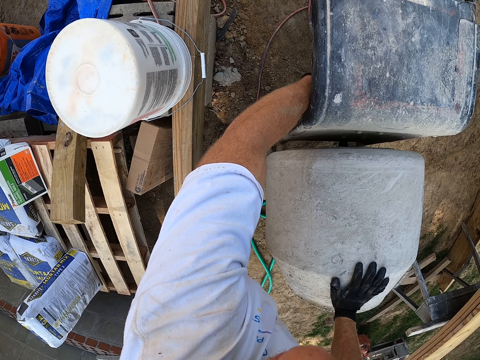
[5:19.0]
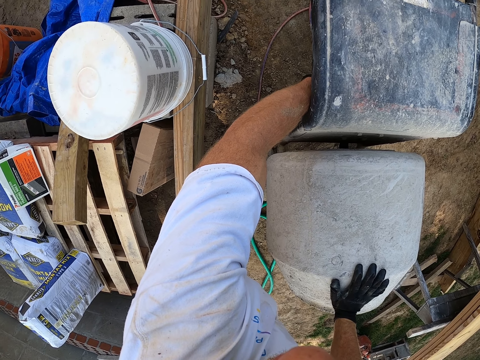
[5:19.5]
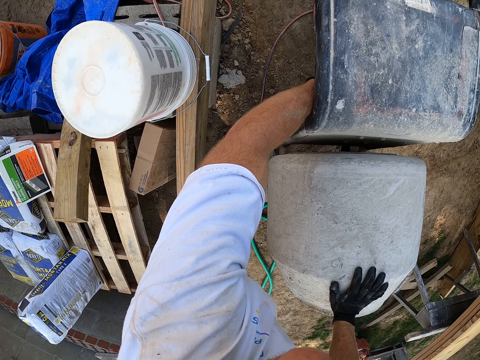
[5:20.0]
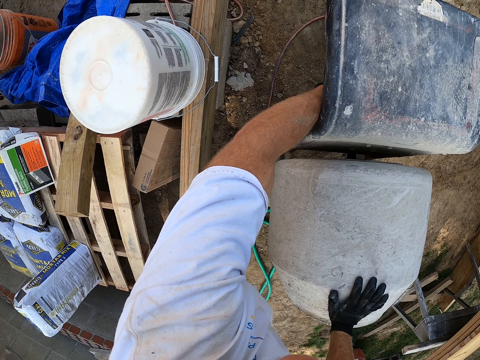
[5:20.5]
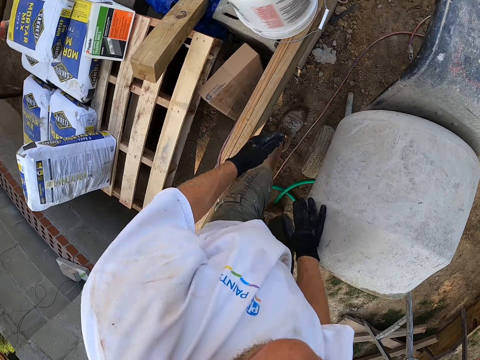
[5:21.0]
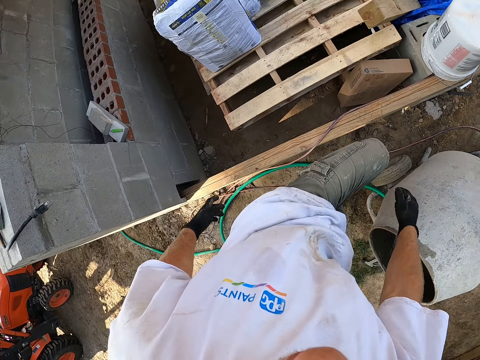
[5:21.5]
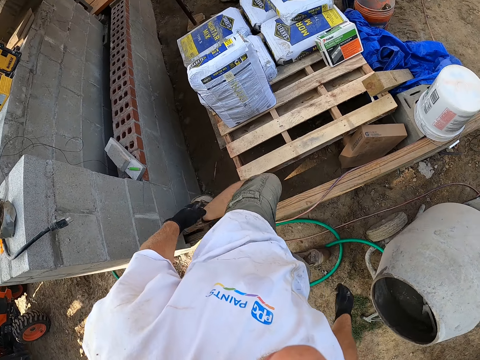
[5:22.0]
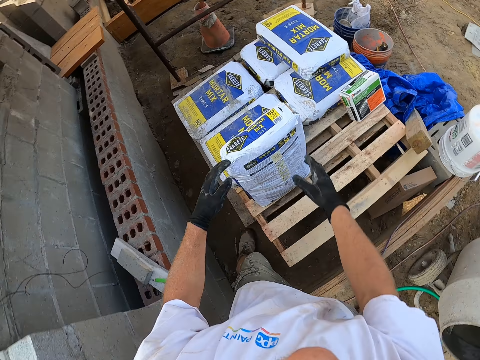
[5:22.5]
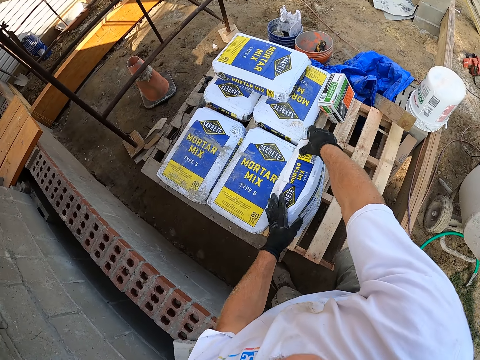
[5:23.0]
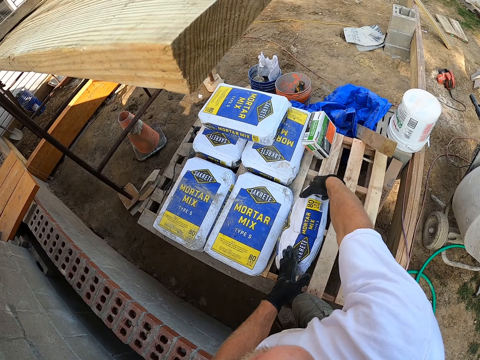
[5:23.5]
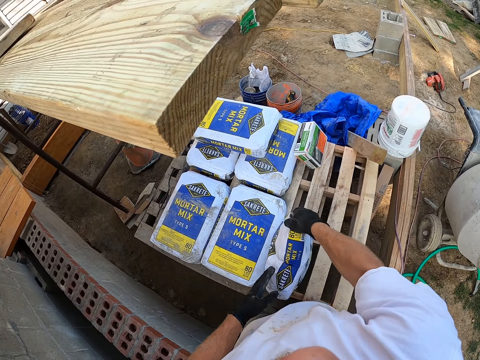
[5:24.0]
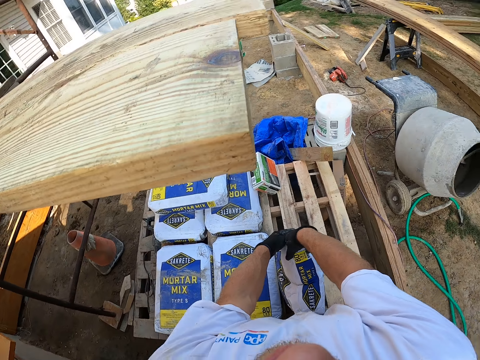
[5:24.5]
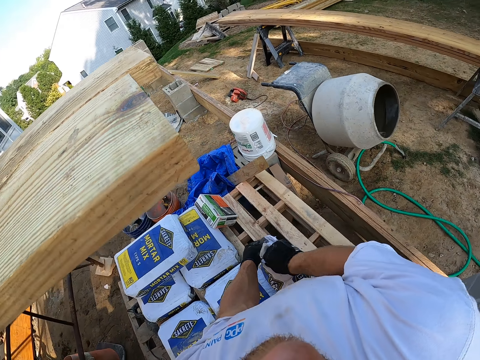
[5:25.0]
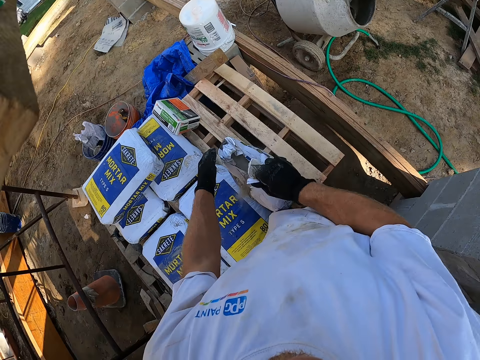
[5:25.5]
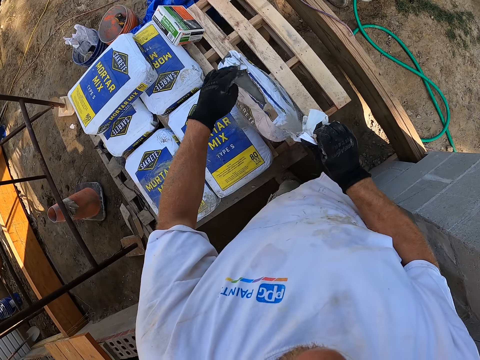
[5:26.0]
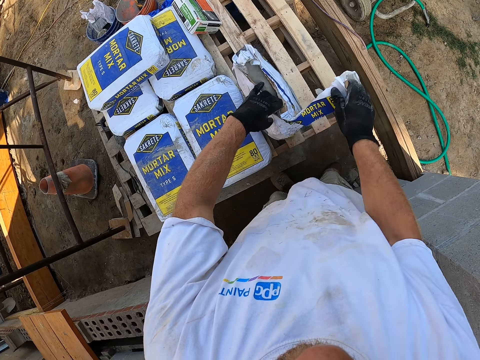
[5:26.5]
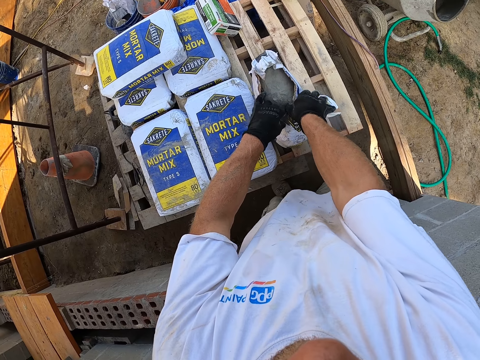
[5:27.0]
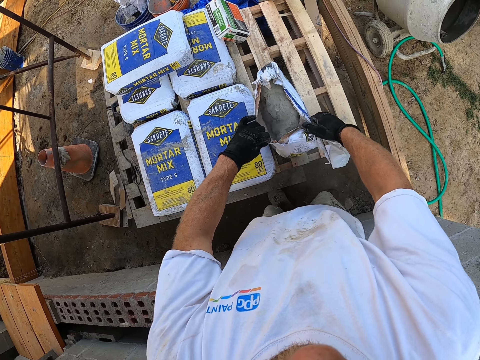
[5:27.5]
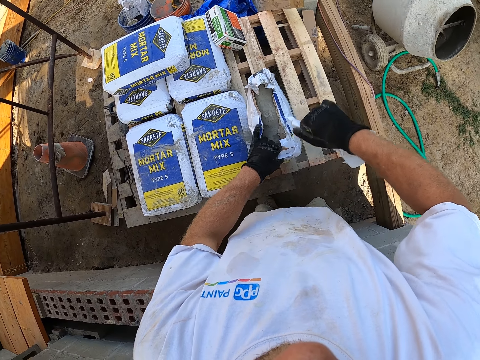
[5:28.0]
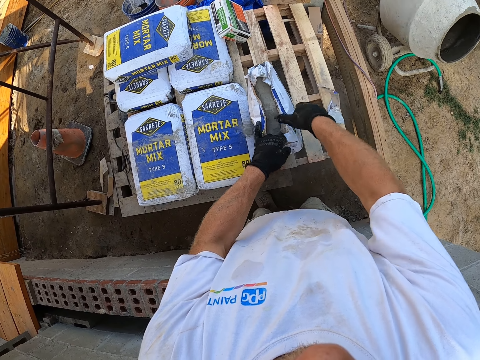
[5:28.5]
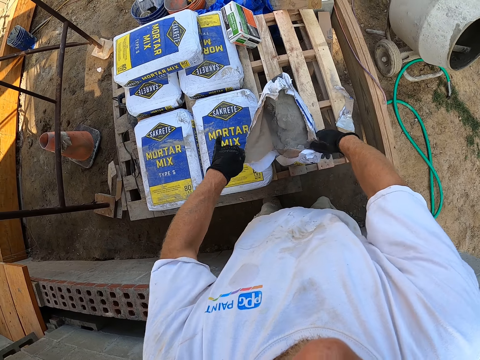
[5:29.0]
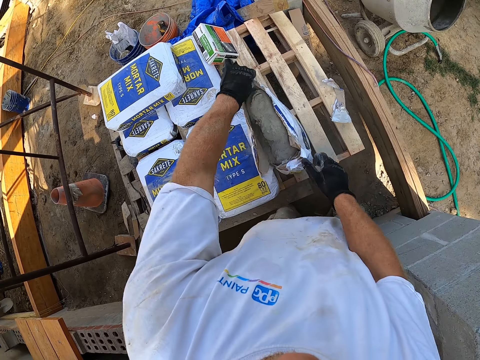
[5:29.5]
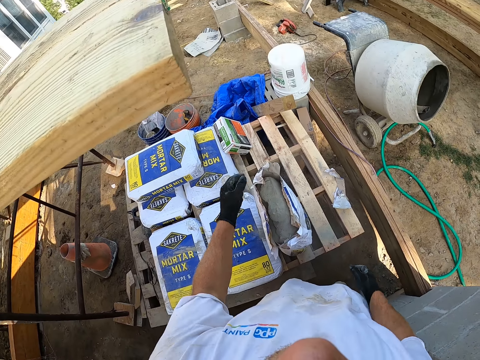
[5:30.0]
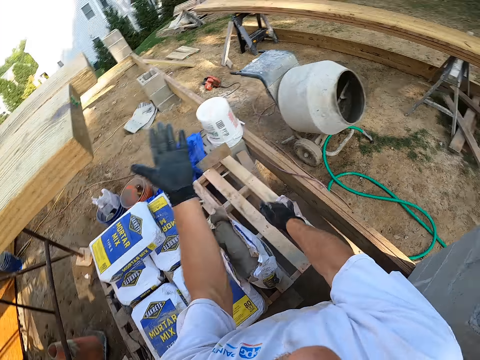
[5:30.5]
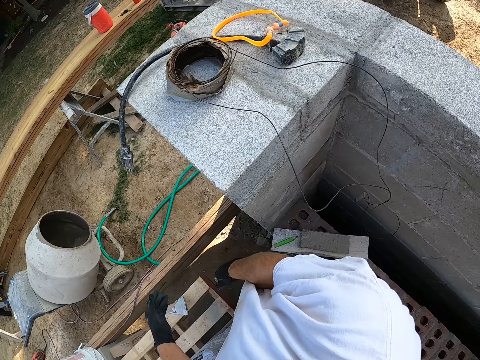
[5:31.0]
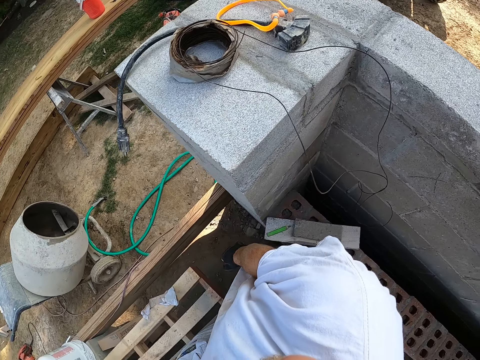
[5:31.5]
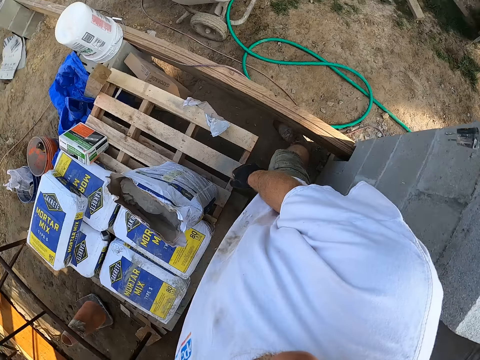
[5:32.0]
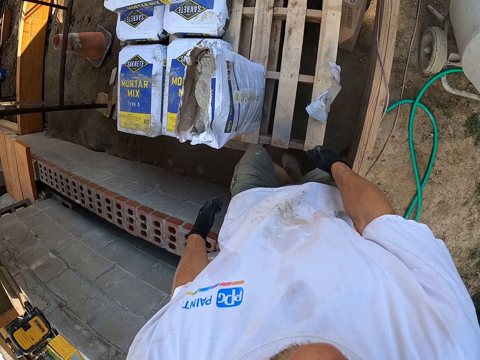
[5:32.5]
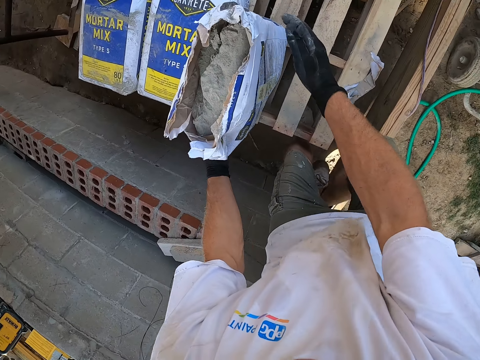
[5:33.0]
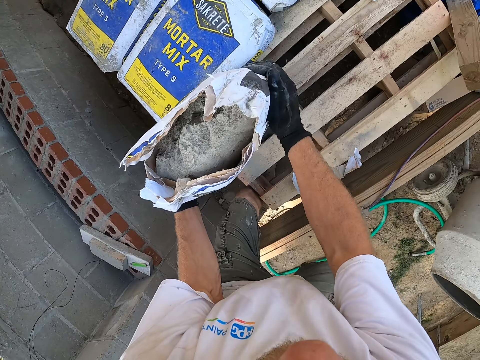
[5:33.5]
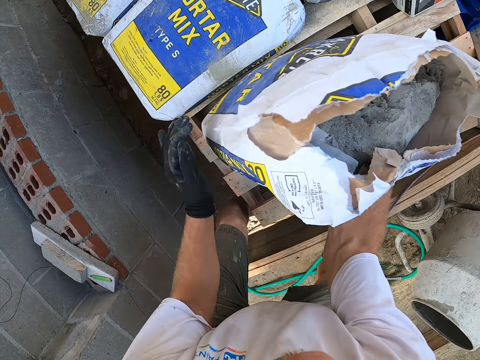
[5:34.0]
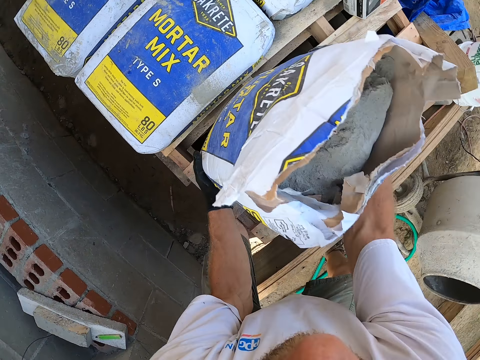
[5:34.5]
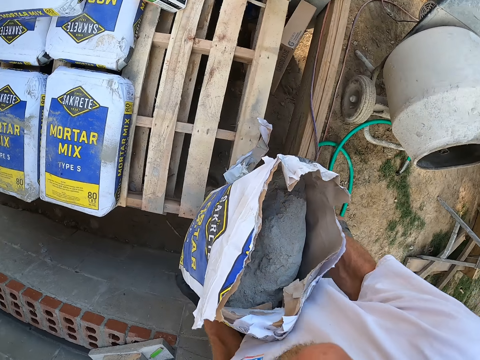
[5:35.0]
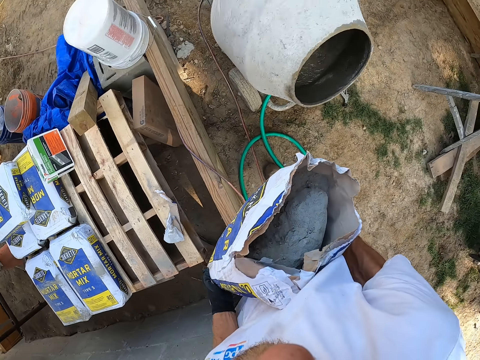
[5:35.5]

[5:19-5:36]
The camera wearer opens a bag of mortar mix or cement on a pallet. He holds the cement. He shakes dust off his gloves and looks around. He carries the bag of mortar mix from the pallet. He picks up the cement from the pallet.

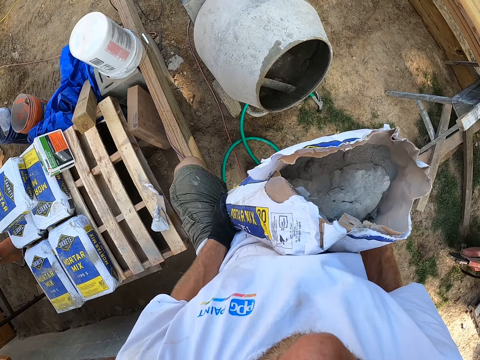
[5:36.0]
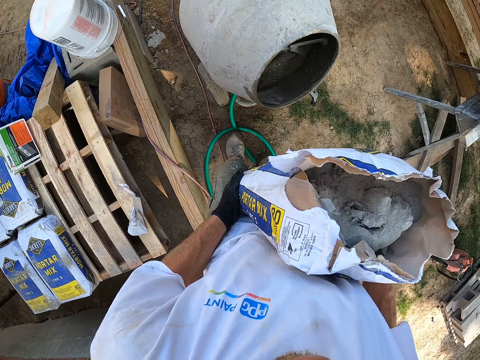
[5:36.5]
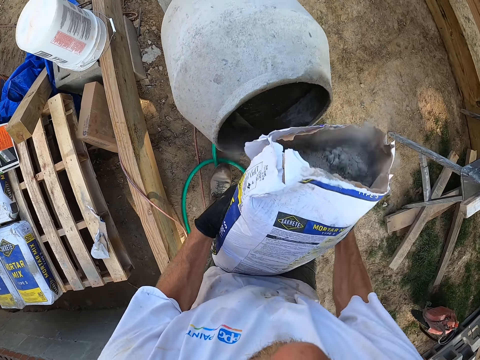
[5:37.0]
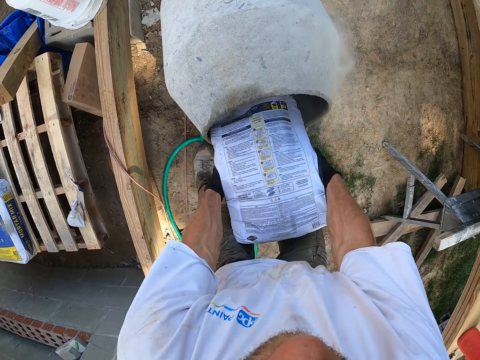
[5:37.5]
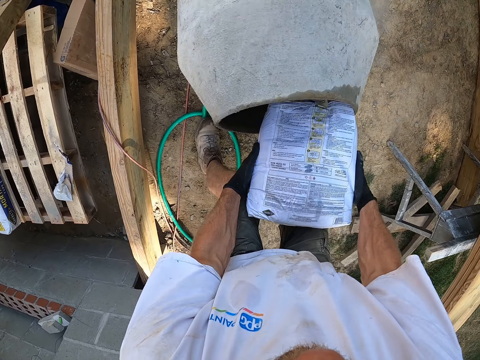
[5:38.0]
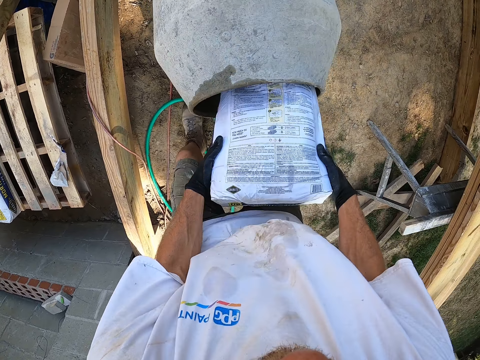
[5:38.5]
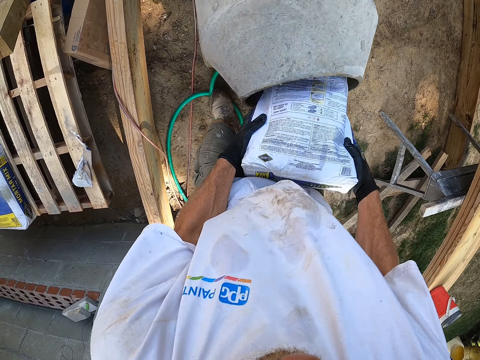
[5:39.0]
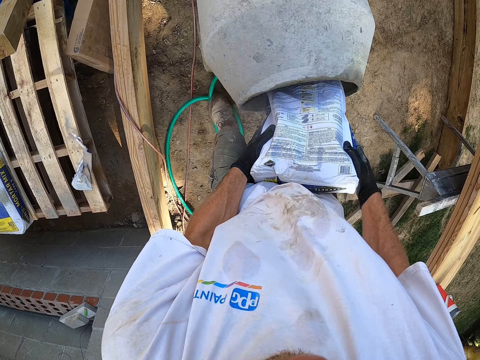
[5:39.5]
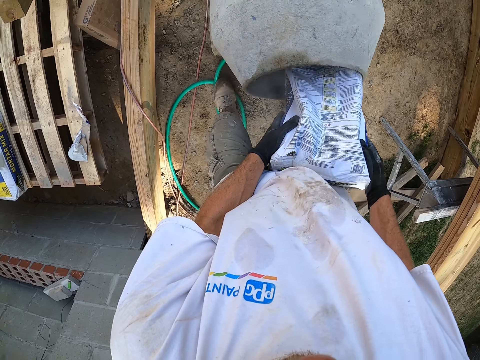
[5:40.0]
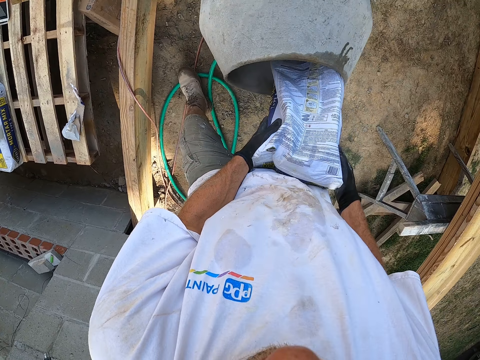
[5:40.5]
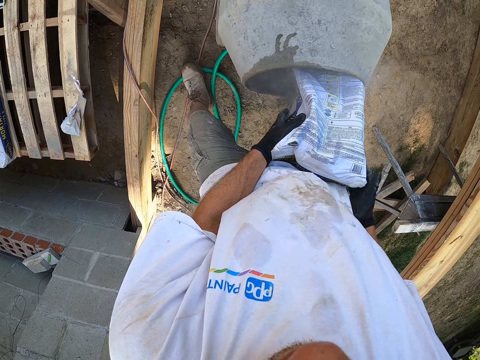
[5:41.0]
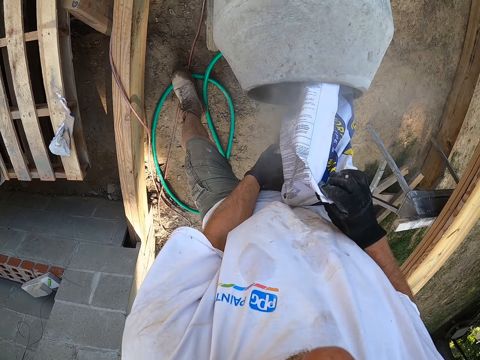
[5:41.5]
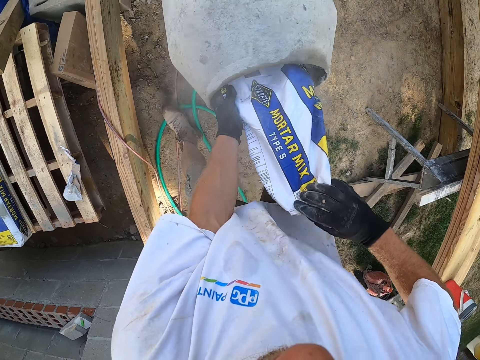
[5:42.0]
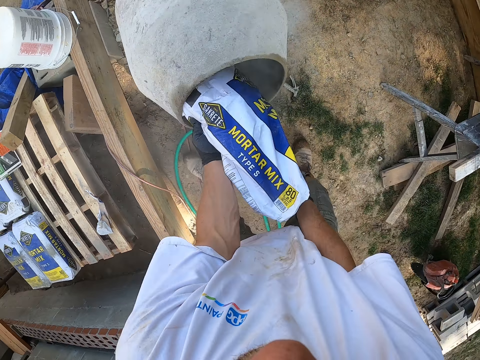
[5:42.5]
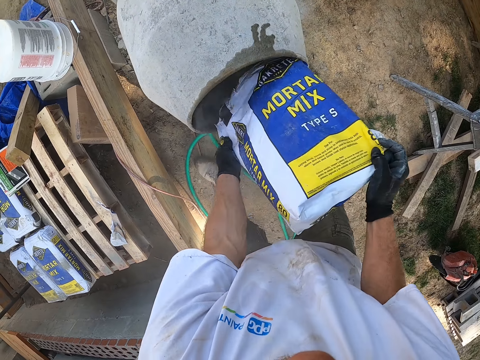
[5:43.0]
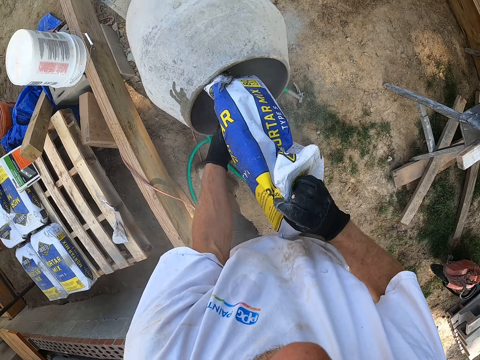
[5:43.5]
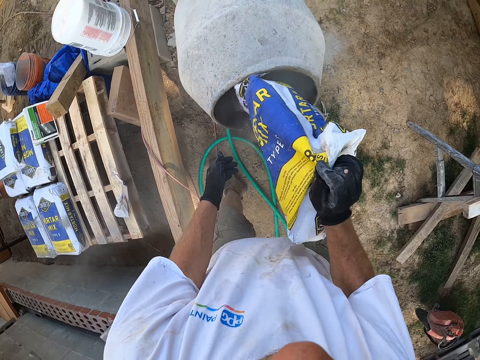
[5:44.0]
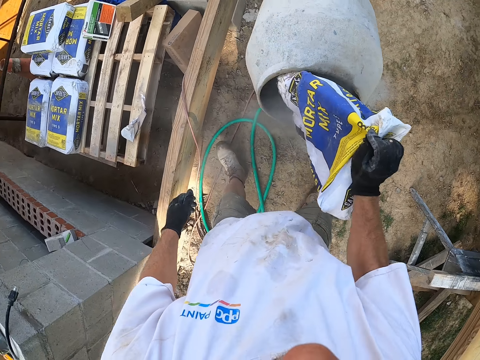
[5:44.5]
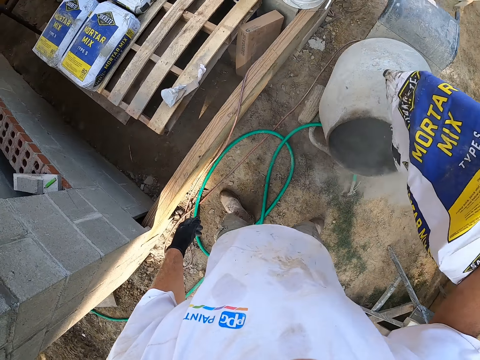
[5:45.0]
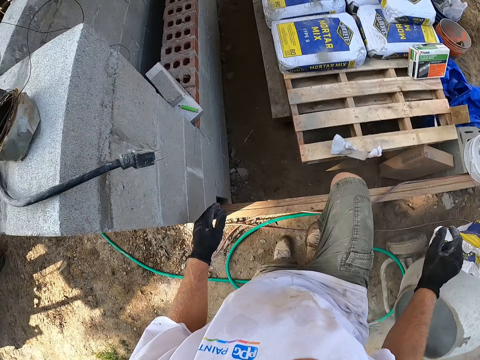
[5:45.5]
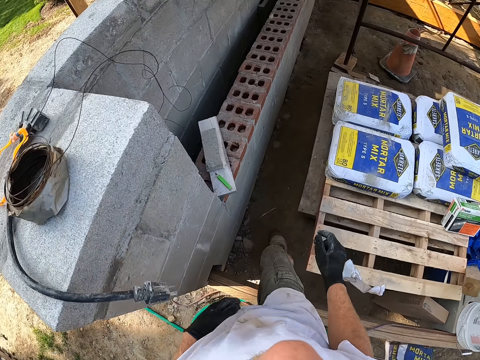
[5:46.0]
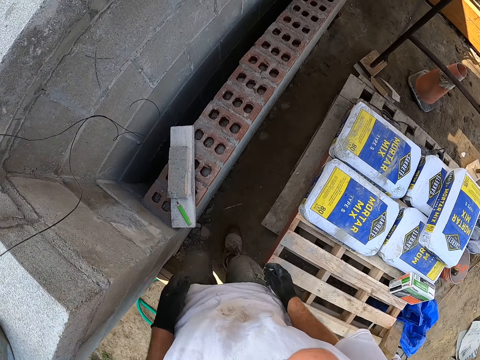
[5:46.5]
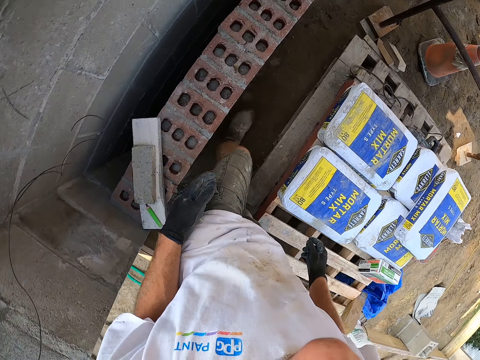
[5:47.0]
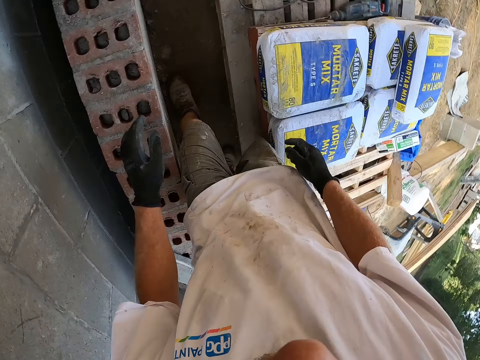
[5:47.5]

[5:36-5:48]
The camera wearer pours the mortar mix into the cement mixer. They drop the empty bag of mortar mix on the ground. They walk around.
